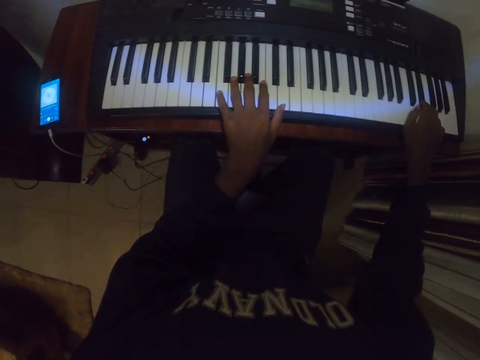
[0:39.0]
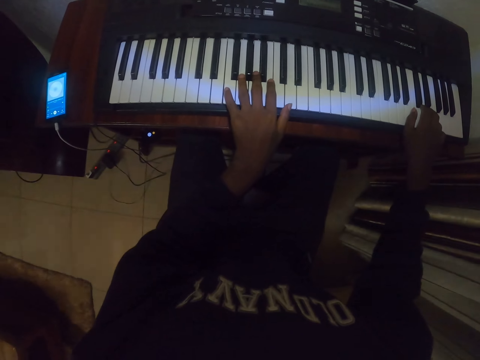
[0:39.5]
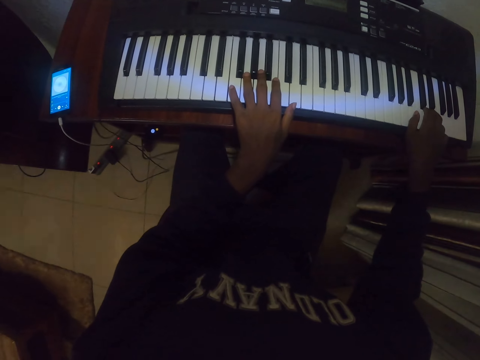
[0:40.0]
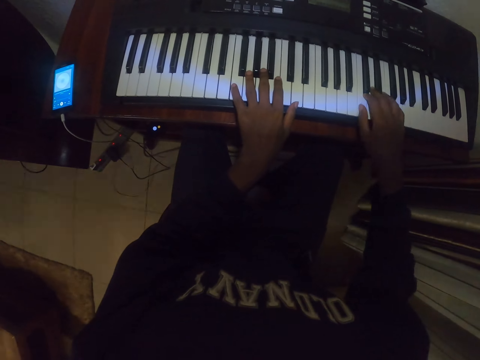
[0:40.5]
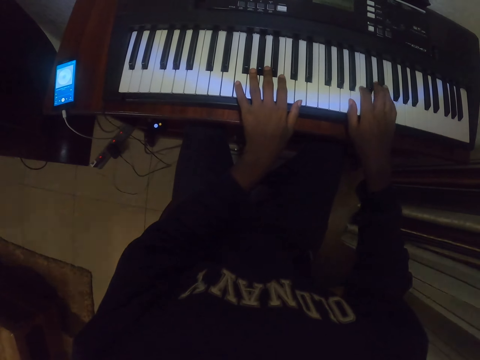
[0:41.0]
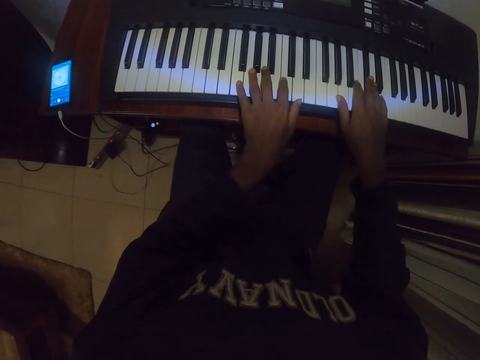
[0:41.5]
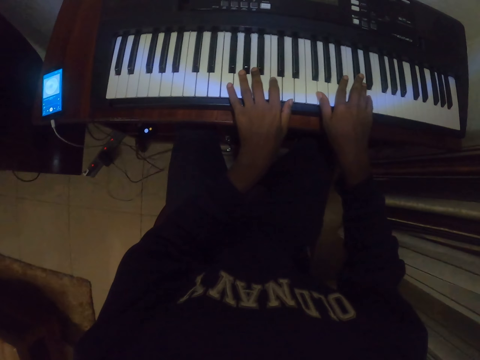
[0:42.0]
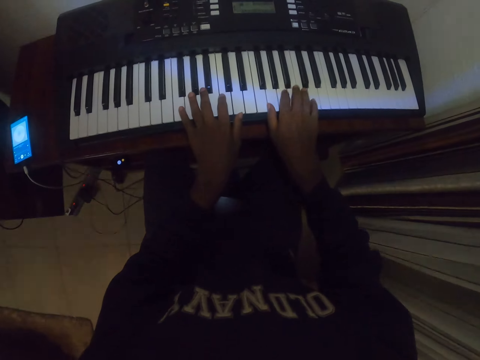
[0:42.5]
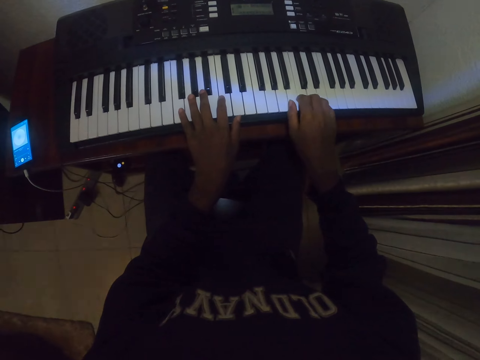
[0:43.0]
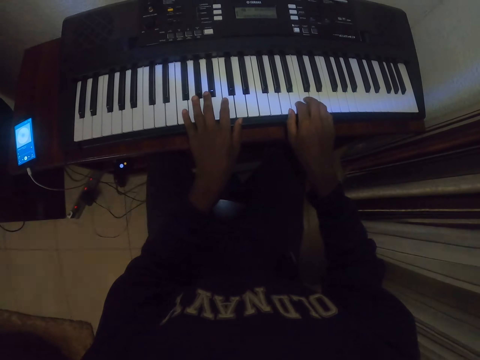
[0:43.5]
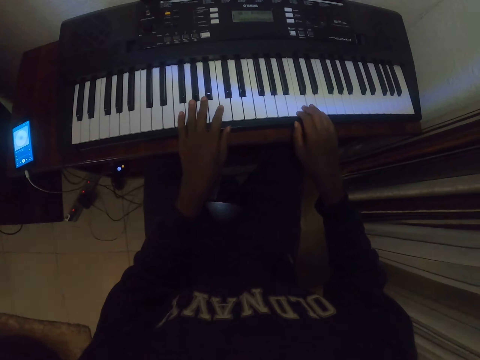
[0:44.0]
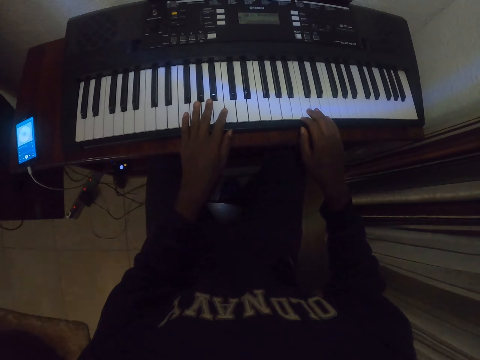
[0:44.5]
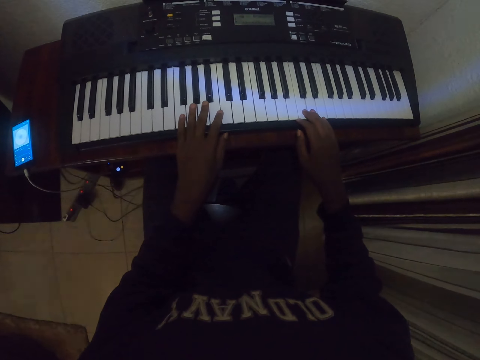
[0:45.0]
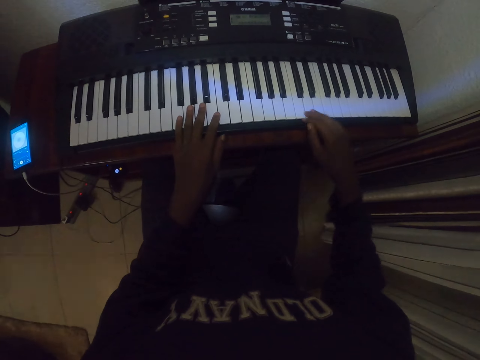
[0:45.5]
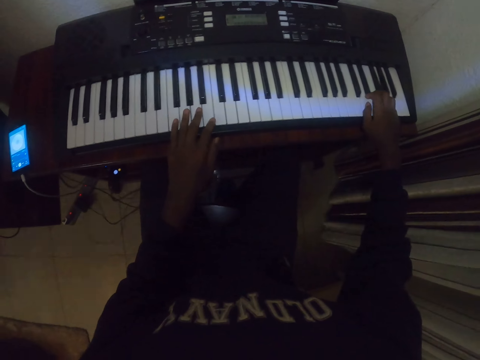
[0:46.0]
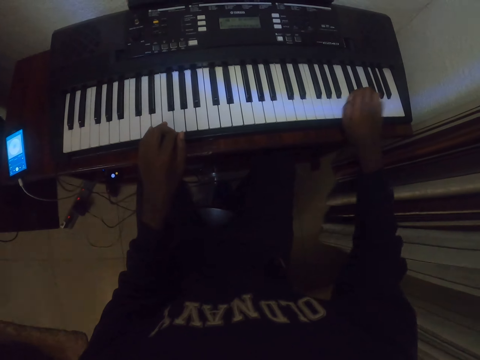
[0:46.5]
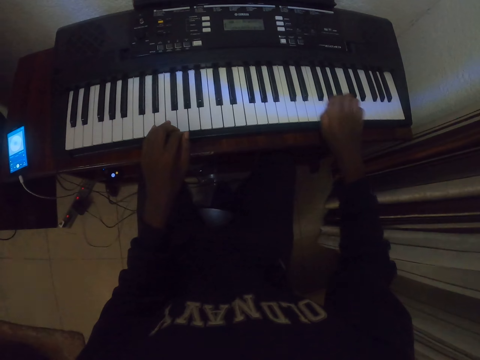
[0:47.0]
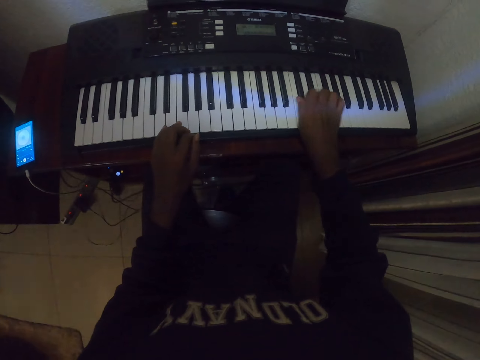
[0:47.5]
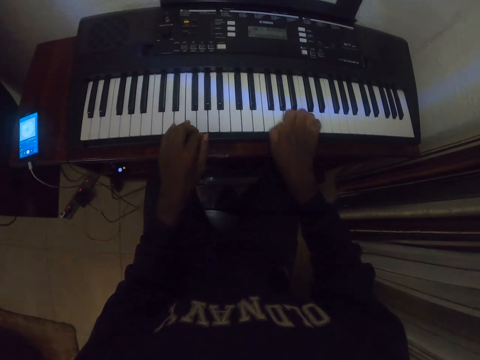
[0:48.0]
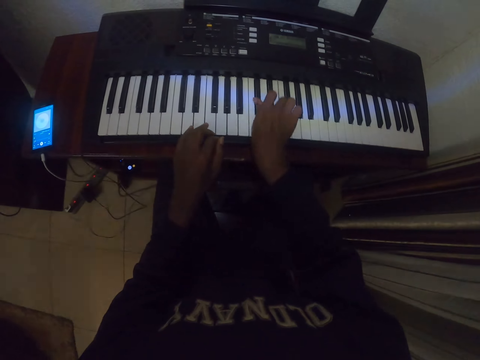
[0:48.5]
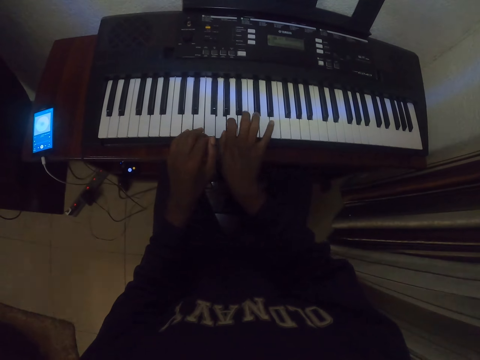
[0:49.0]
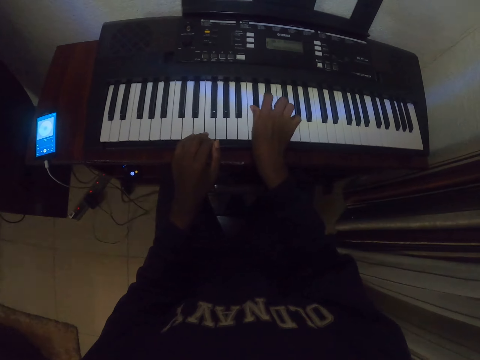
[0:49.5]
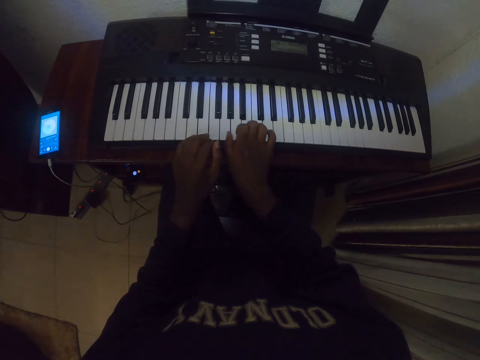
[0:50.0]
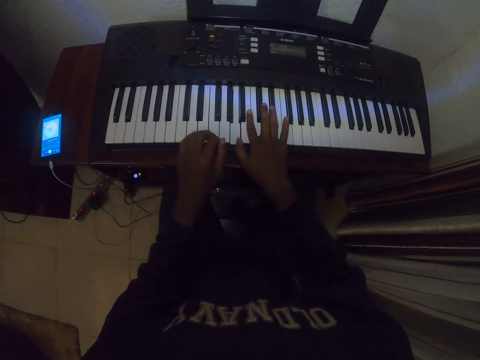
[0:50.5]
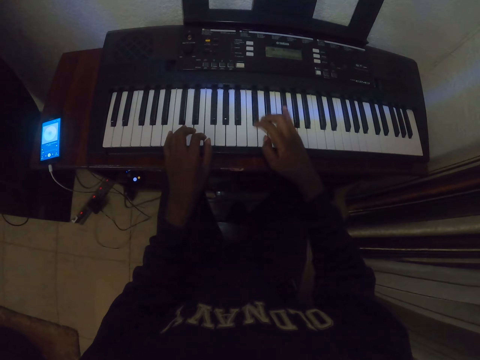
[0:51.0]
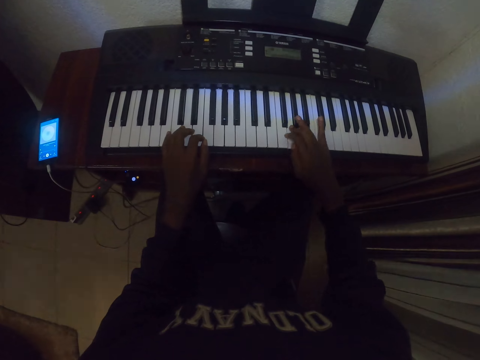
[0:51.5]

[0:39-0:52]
The camera wearer stops. They play the piano.

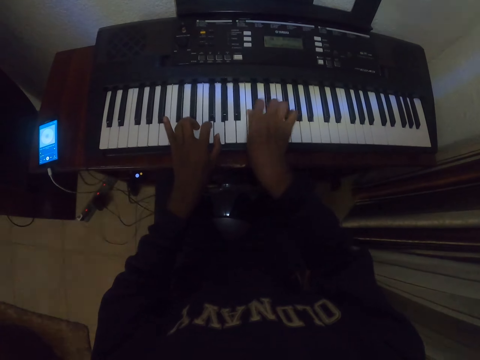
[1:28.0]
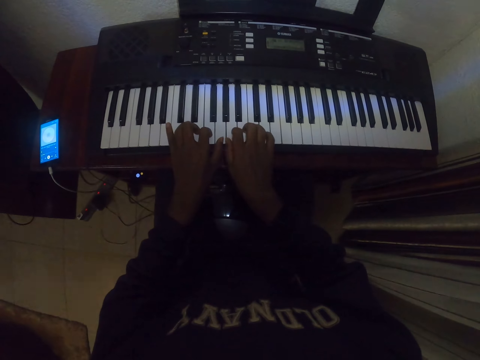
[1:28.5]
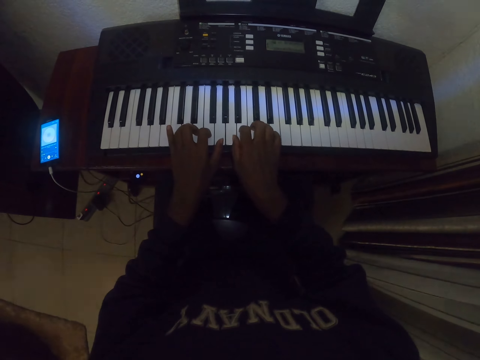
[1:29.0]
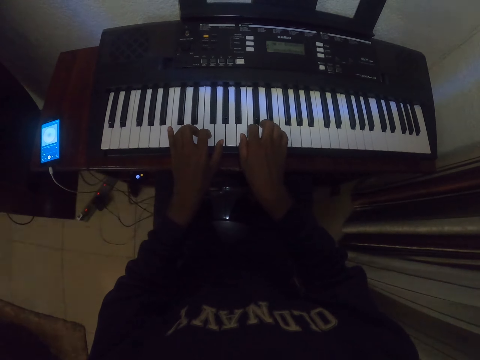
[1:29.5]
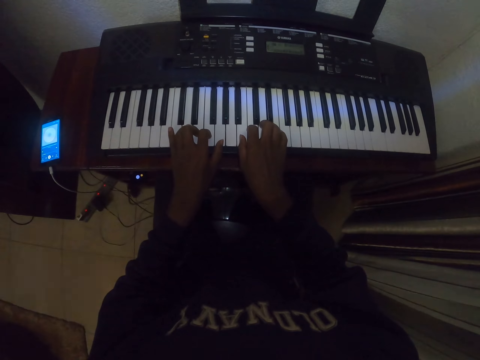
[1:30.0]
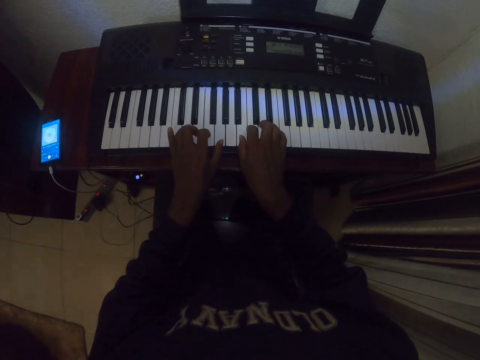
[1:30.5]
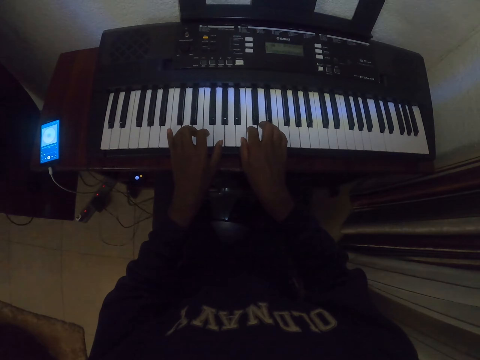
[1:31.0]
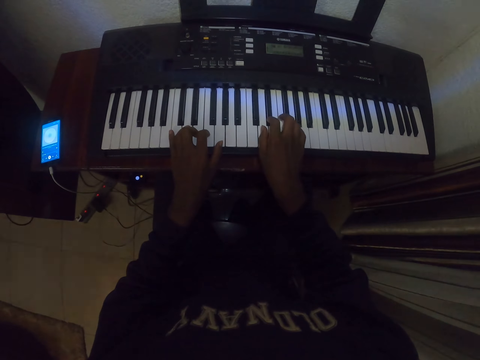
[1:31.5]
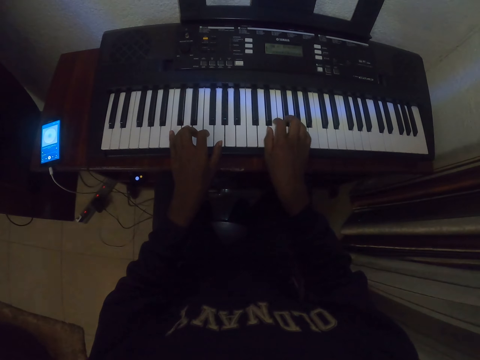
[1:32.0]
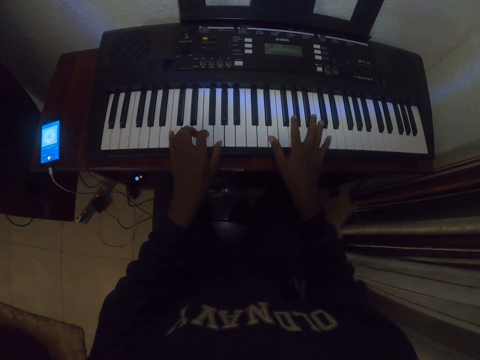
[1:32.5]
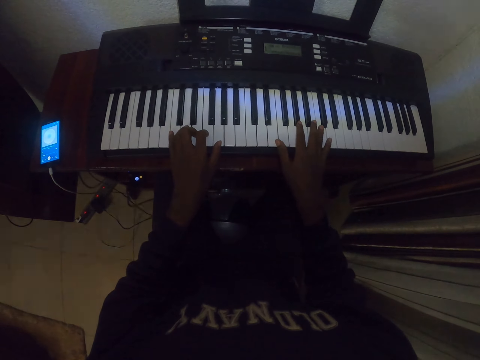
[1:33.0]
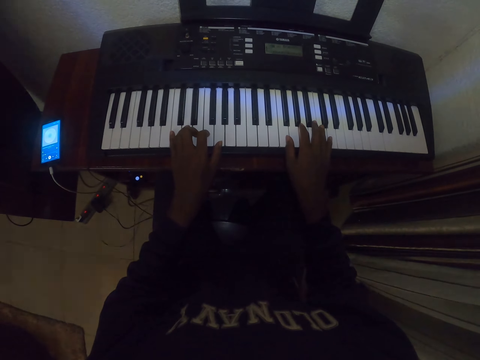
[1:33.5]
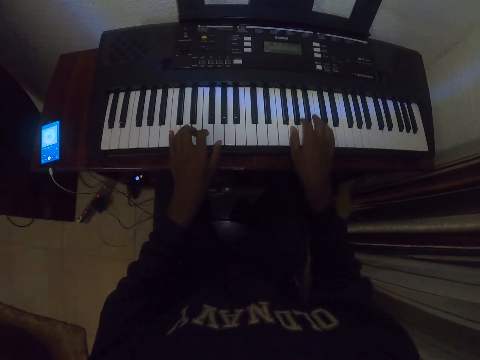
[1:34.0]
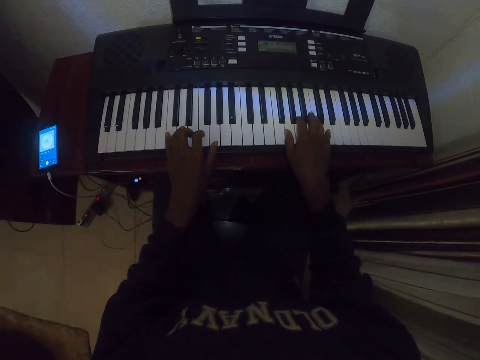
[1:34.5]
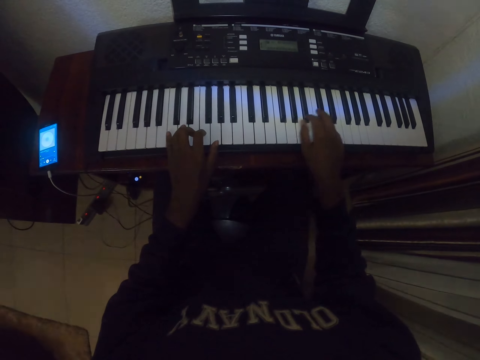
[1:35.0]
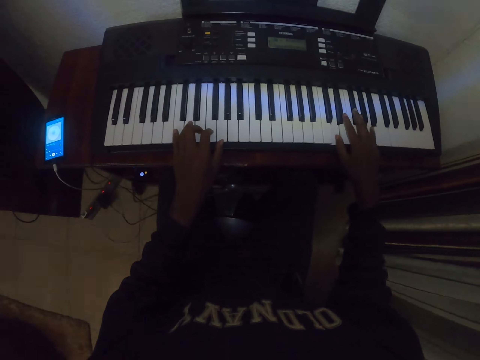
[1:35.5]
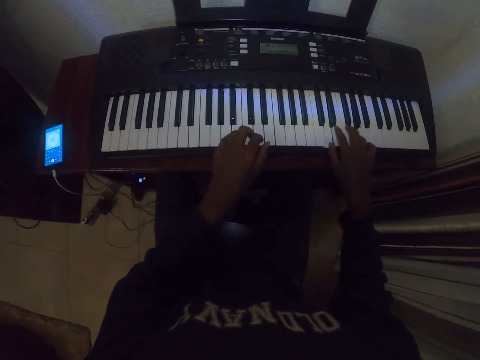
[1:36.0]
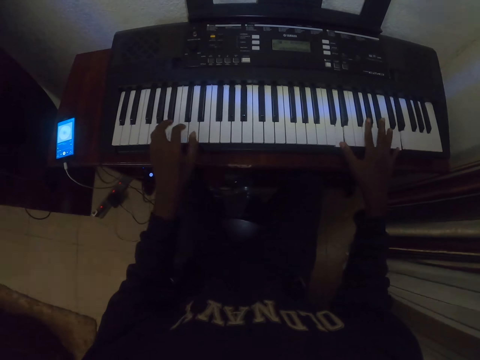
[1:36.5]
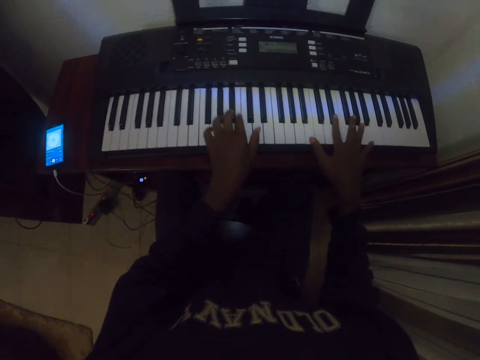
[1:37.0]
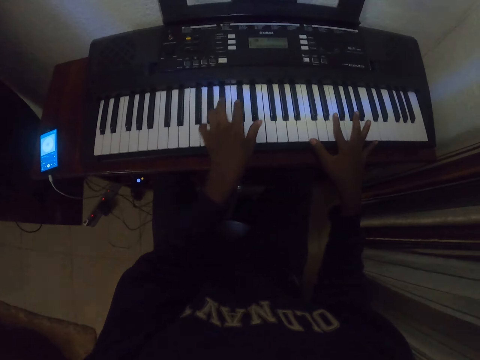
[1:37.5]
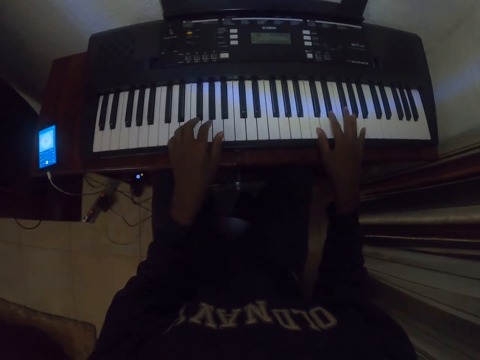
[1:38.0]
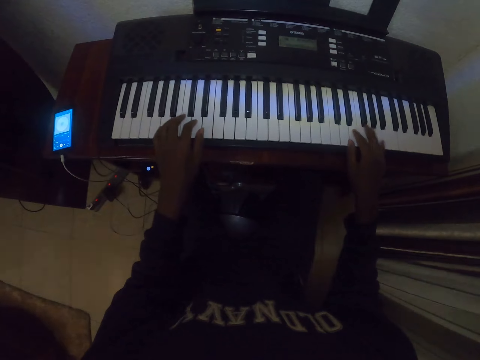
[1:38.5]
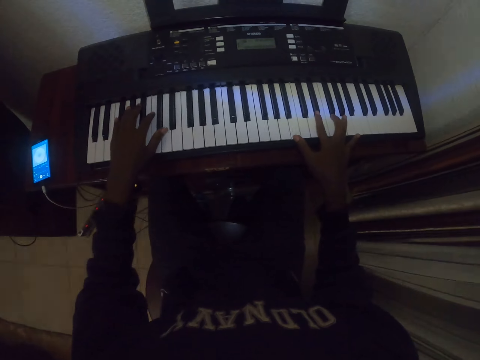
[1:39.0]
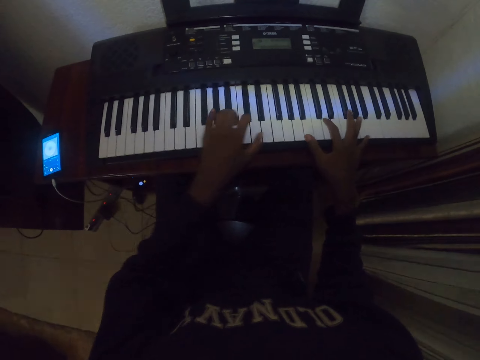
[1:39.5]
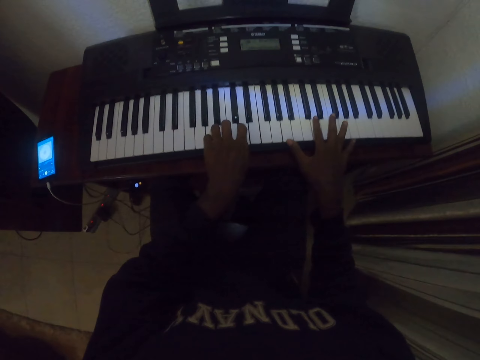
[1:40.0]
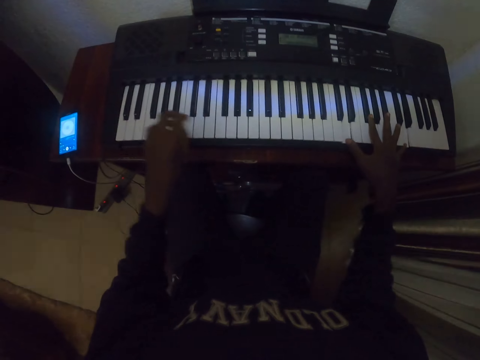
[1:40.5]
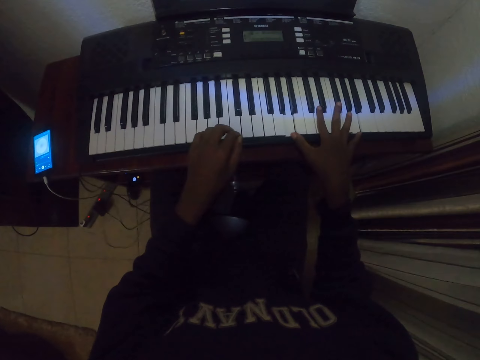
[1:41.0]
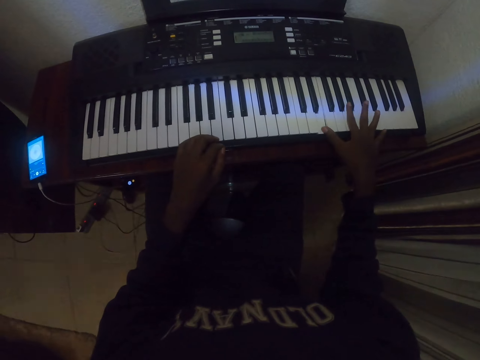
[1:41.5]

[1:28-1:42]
The camera wearer stops. They play the piano.
